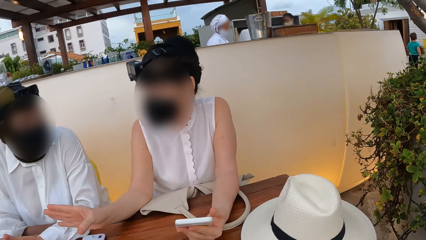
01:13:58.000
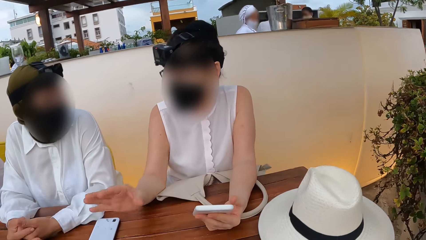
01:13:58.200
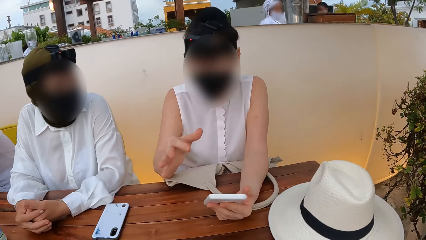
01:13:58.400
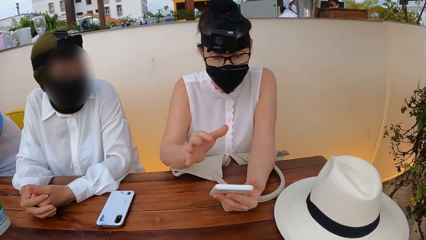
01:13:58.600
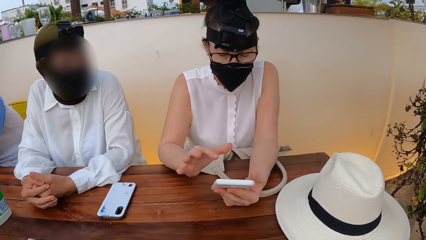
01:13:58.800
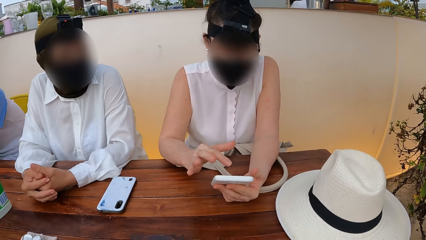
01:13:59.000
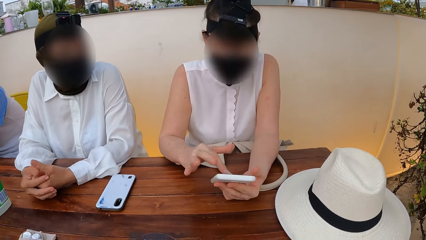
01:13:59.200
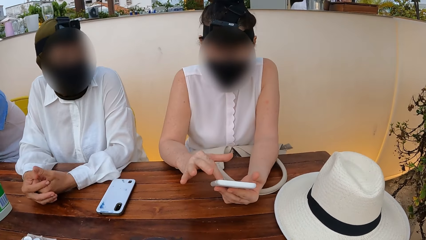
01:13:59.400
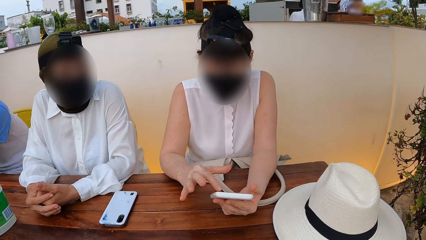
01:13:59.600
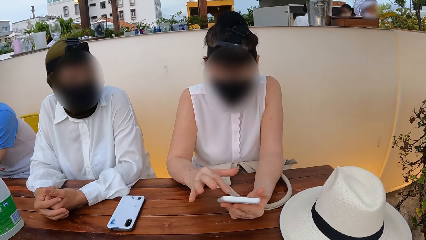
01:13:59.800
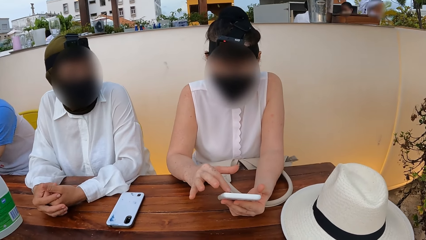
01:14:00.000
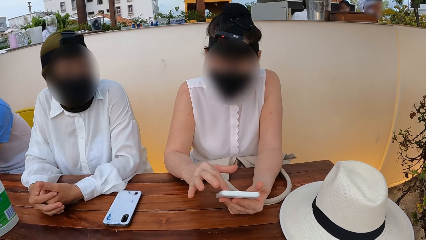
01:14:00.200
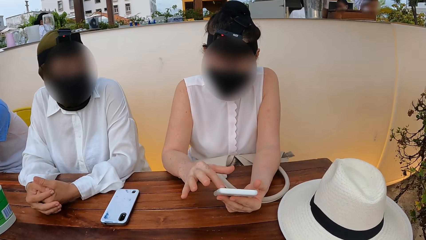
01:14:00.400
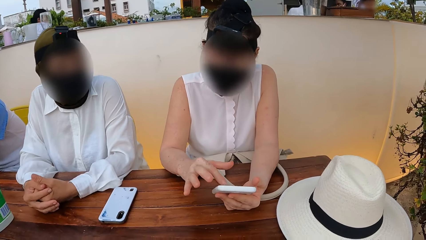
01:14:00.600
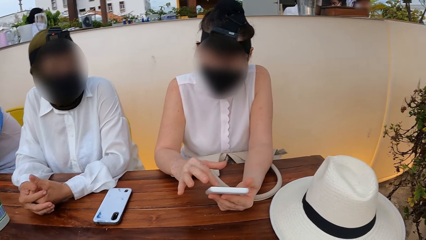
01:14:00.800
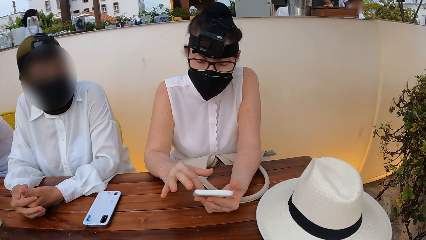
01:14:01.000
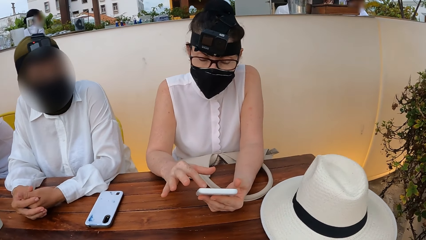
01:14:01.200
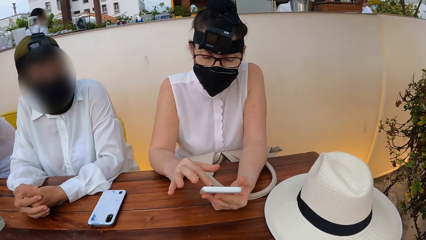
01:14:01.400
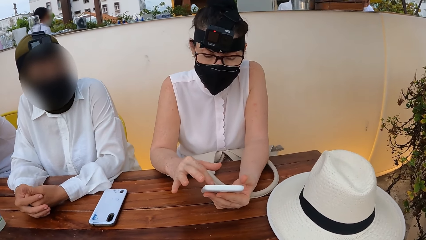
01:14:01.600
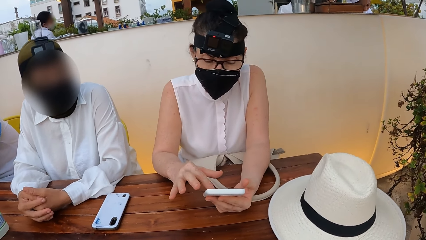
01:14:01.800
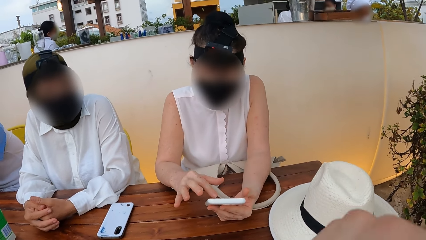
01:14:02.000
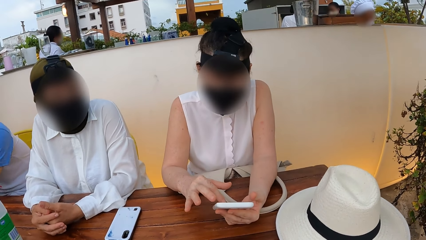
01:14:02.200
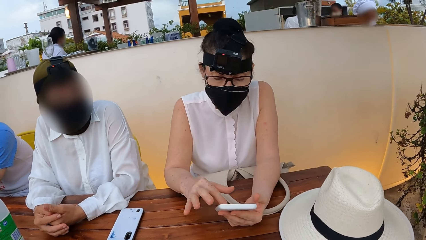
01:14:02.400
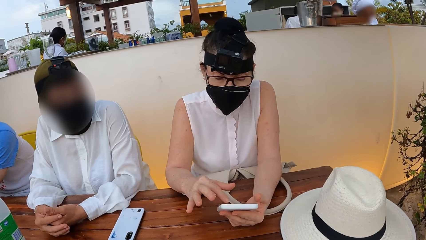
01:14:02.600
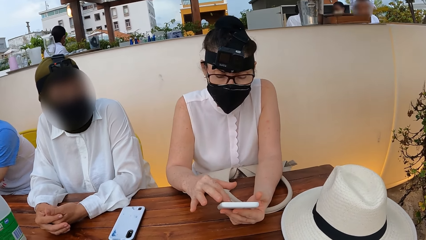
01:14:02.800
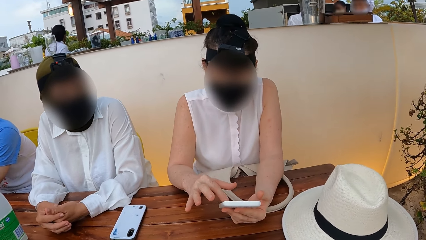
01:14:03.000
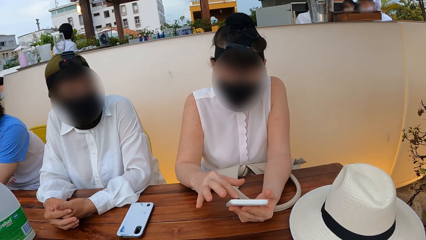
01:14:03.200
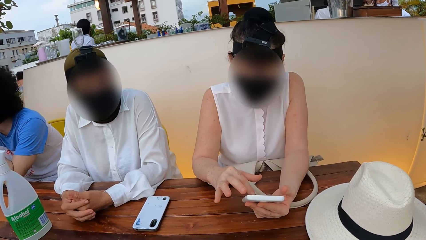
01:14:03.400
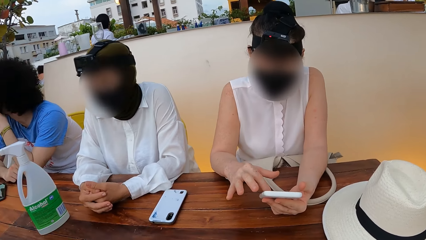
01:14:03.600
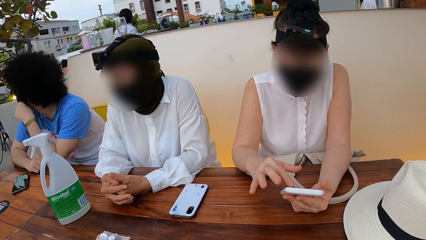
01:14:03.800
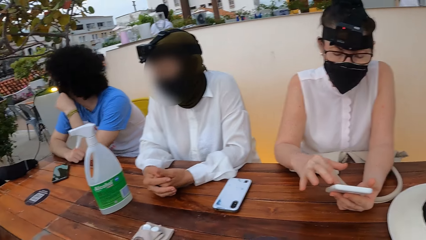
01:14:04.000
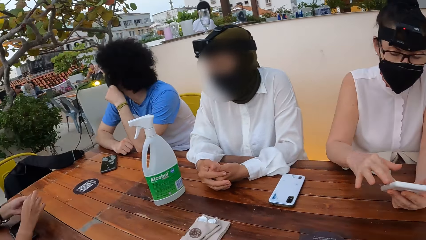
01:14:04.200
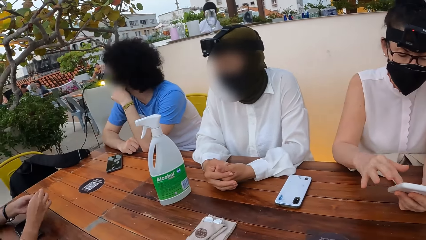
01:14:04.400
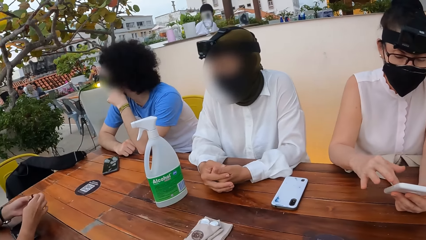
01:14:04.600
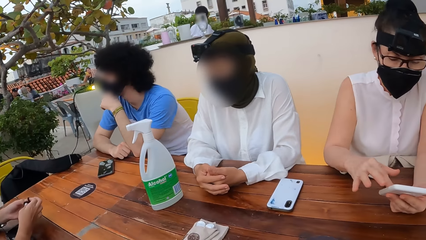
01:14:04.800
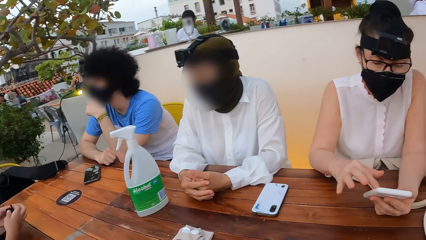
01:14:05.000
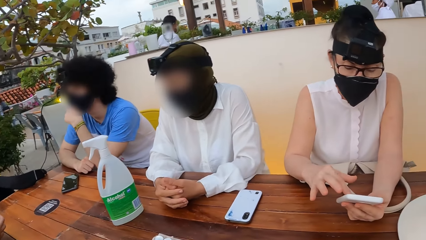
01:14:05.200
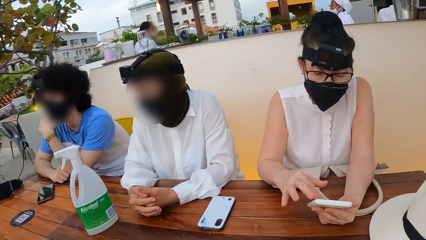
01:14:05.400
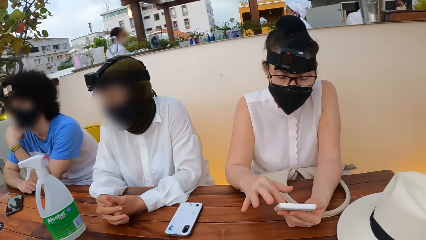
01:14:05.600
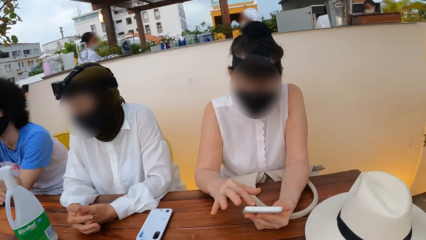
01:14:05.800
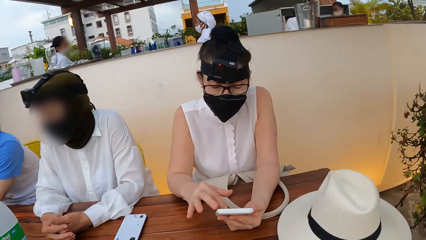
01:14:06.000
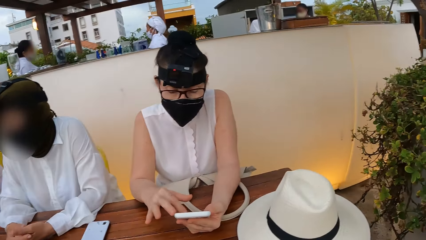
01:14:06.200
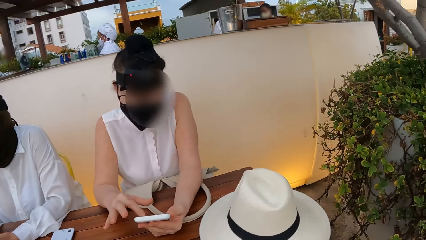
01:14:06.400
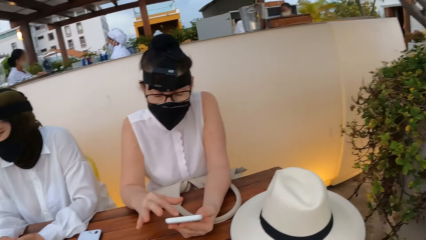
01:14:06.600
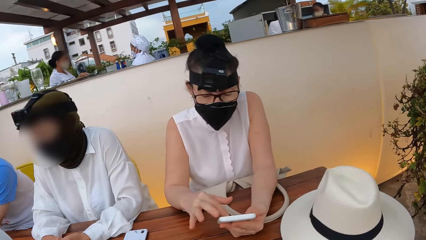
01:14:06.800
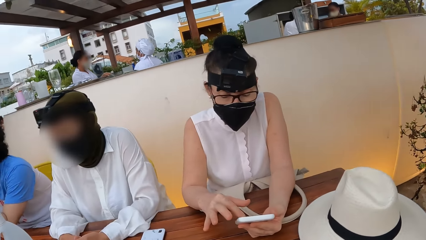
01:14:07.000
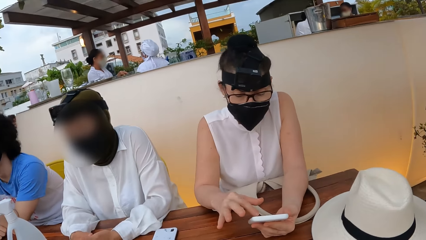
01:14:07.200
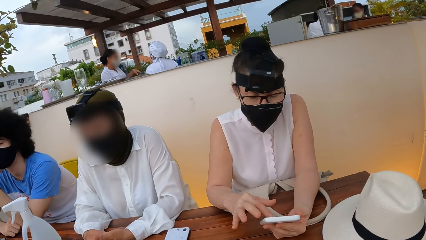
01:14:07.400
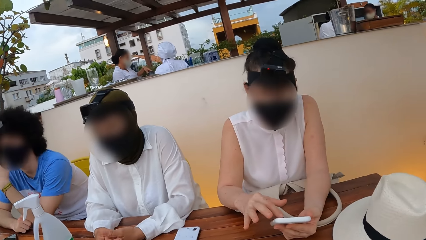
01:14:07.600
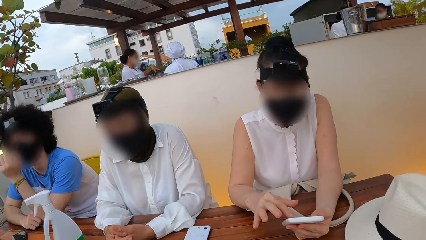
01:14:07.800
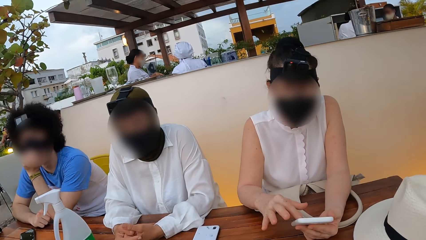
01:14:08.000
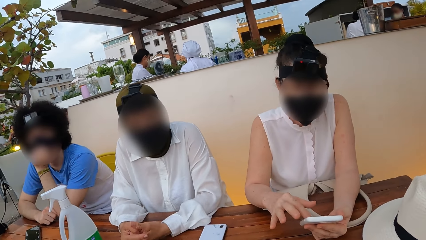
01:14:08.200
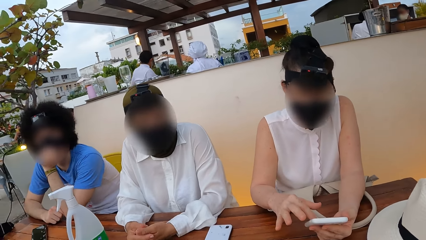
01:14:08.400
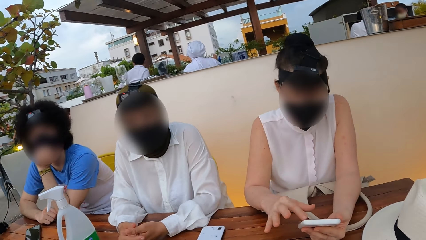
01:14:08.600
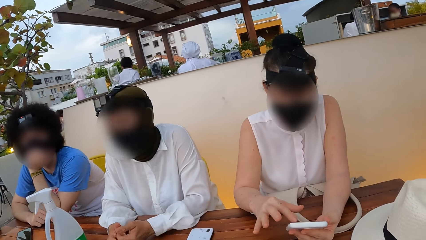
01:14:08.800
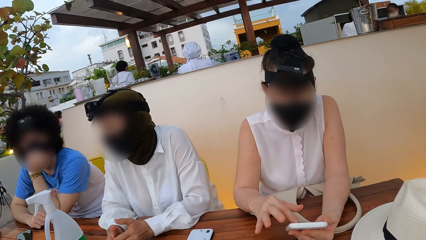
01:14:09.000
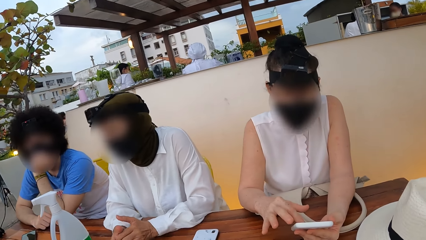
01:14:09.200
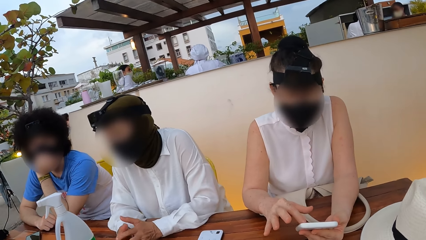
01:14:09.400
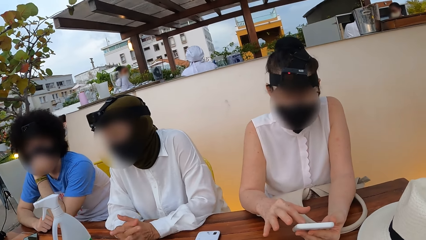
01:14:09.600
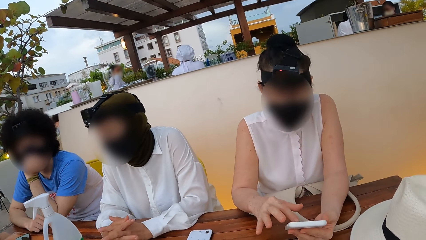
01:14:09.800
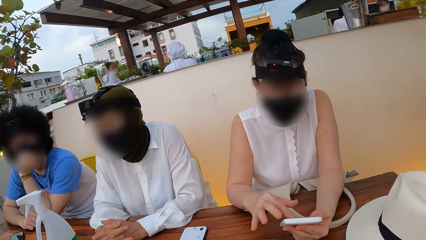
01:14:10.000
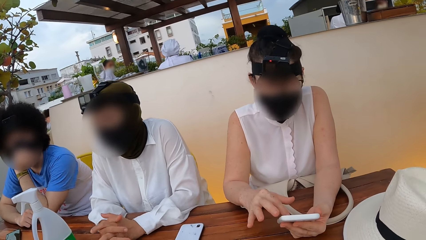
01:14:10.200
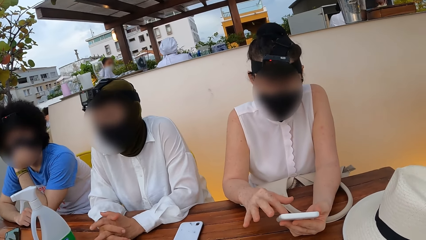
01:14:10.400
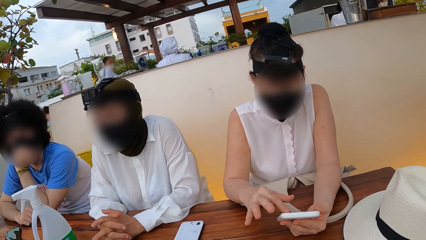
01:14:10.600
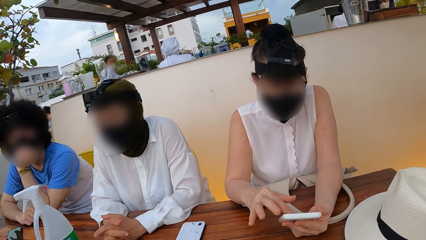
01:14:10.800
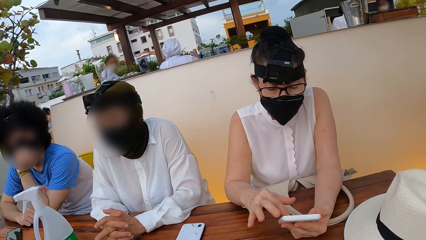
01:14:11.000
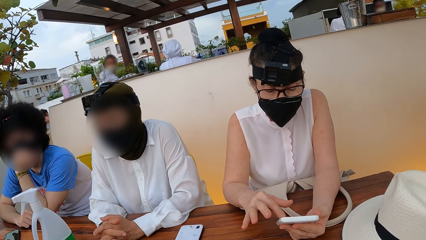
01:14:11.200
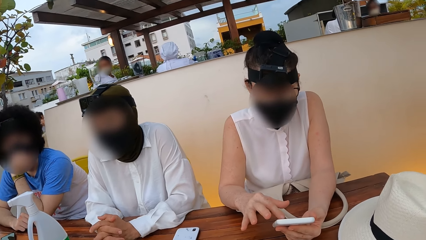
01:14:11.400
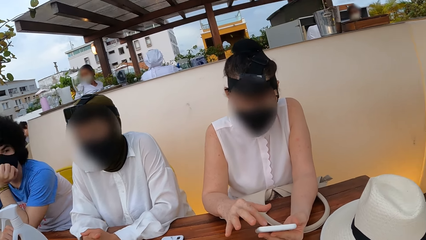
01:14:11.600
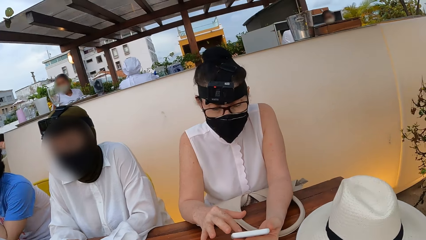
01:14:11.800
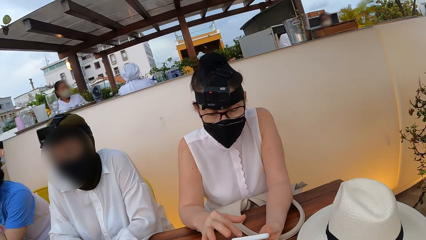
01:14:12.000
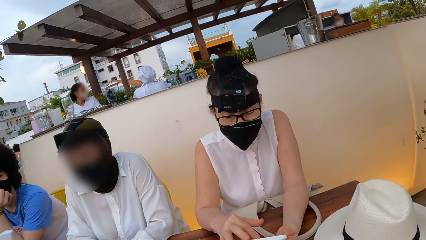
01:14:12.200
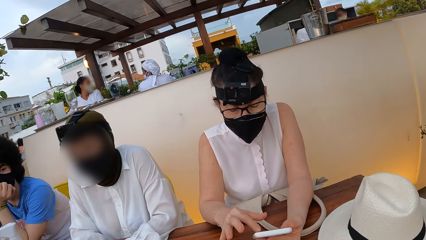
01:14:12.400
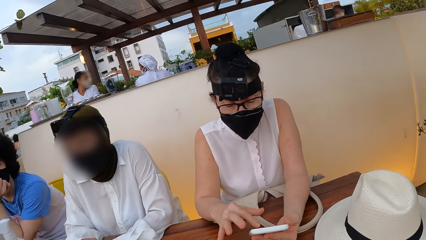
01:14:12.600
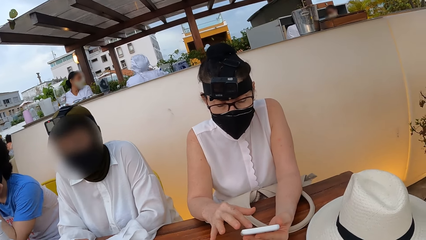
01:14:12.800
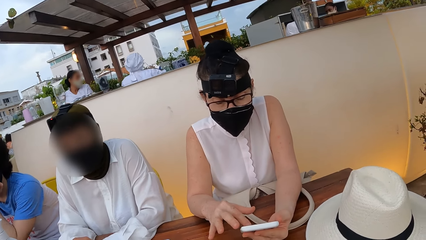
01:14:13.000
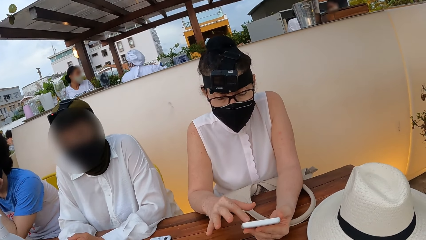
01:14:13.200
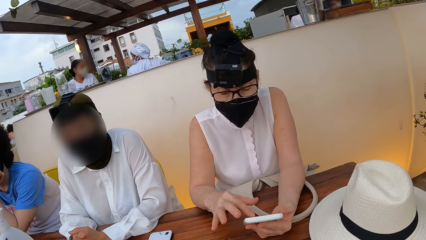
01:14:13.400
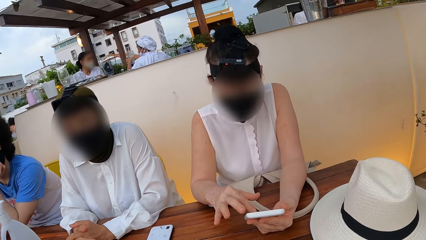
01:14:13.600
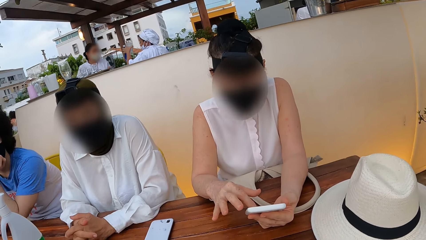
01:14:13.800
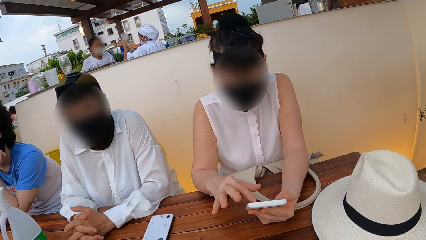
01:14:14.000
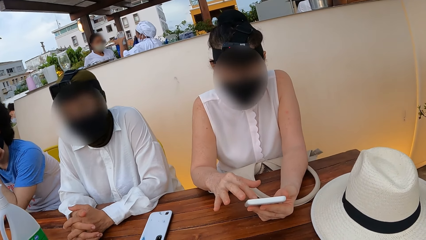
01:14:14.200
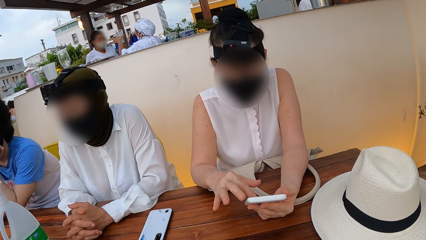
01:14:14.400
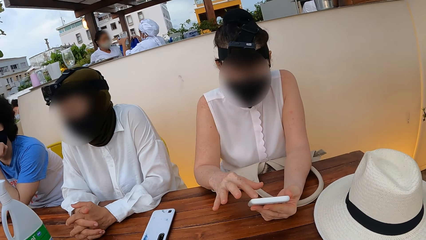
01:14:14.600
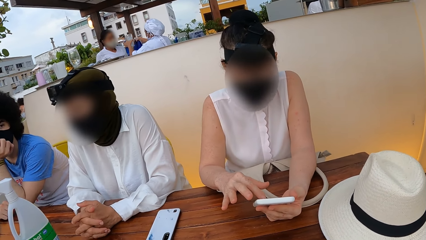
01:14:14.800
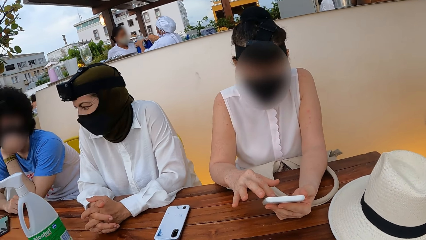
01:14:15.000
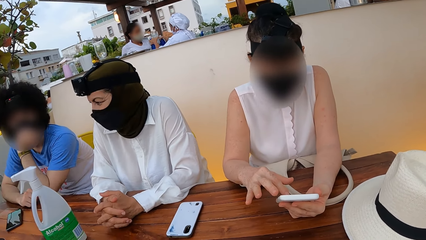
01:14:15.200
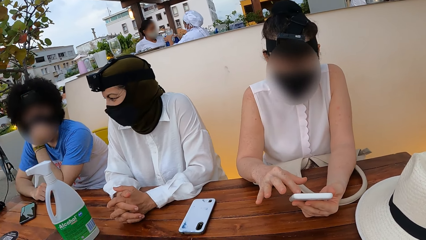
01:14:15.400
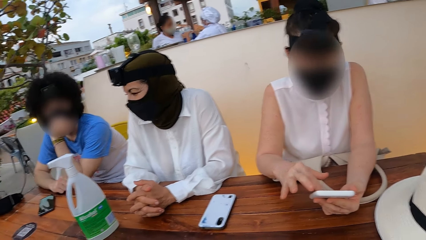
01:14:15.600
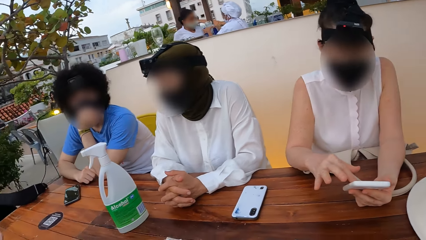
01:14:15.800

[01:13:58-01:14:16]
A woman converses with another woman.
